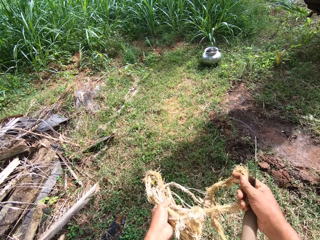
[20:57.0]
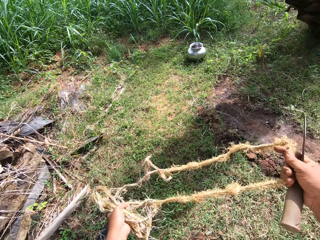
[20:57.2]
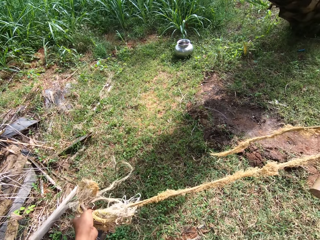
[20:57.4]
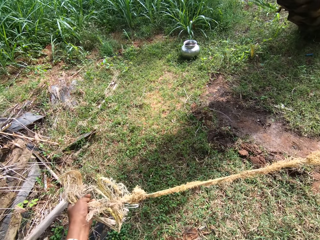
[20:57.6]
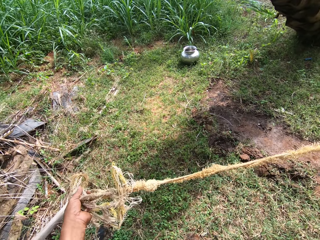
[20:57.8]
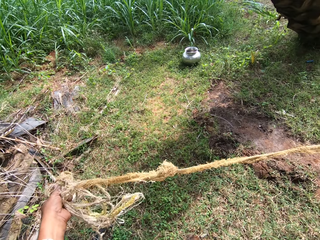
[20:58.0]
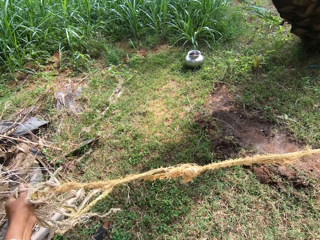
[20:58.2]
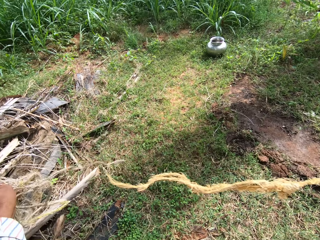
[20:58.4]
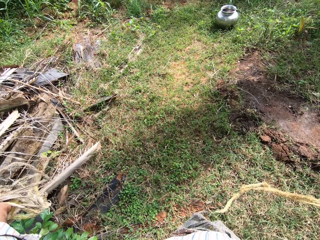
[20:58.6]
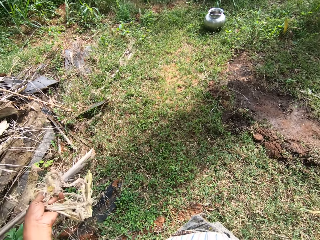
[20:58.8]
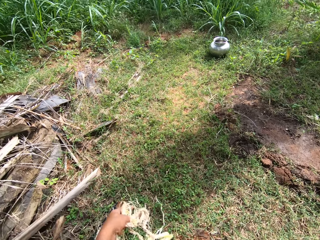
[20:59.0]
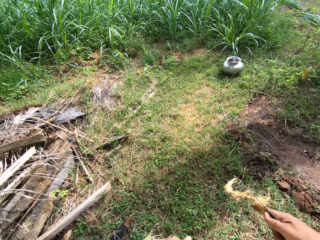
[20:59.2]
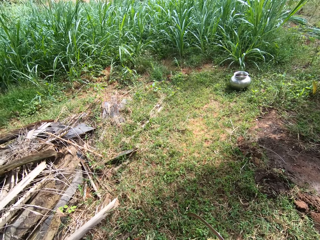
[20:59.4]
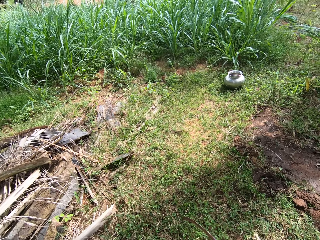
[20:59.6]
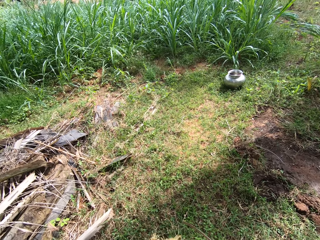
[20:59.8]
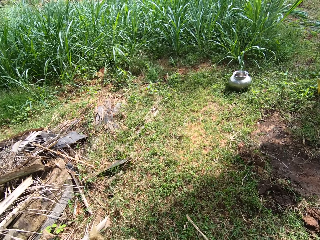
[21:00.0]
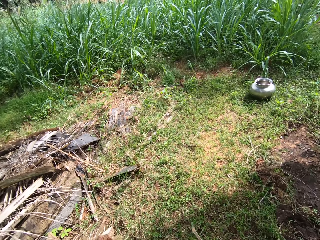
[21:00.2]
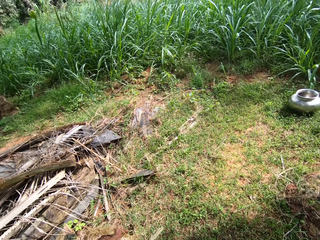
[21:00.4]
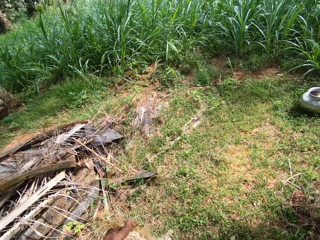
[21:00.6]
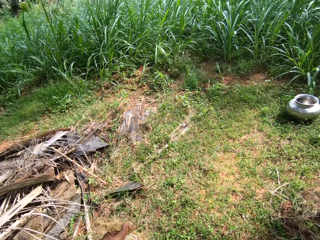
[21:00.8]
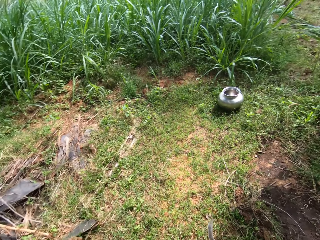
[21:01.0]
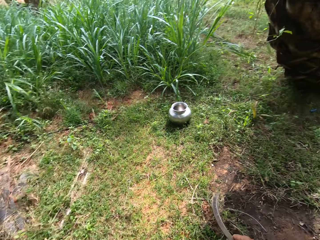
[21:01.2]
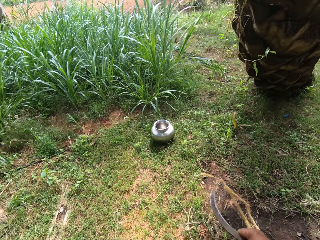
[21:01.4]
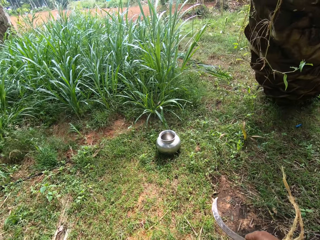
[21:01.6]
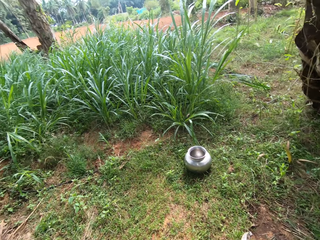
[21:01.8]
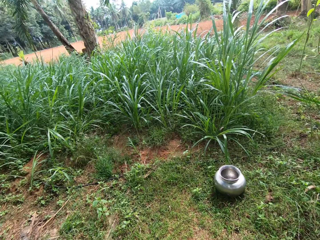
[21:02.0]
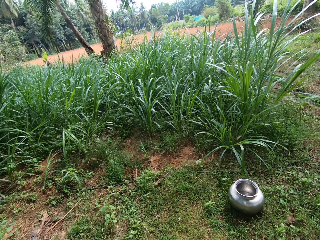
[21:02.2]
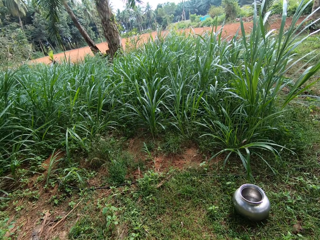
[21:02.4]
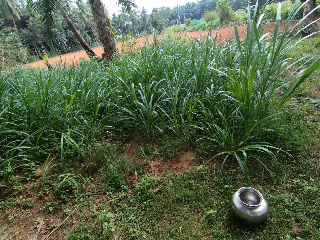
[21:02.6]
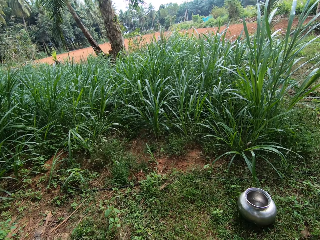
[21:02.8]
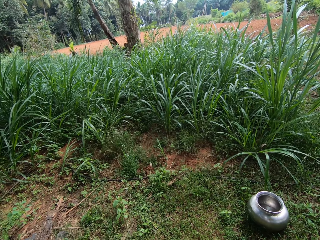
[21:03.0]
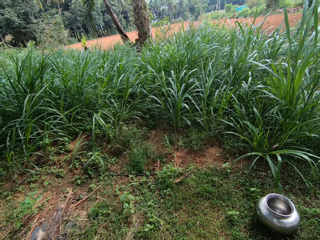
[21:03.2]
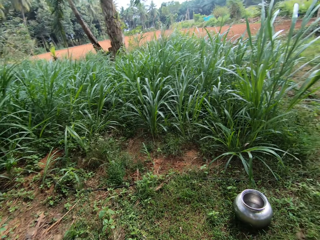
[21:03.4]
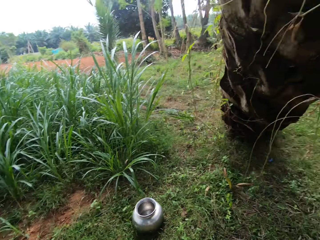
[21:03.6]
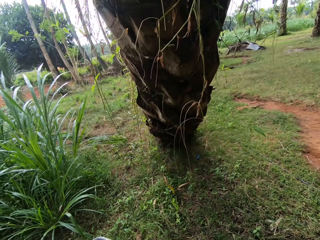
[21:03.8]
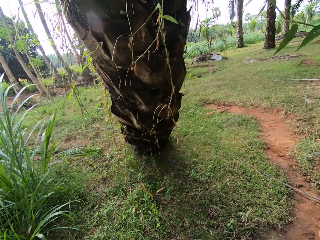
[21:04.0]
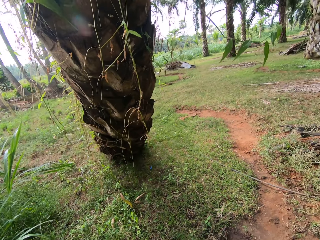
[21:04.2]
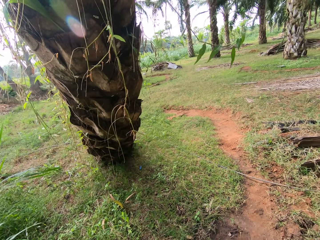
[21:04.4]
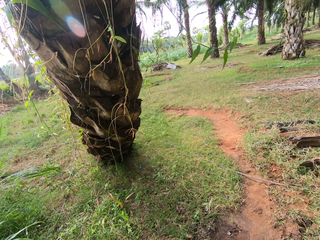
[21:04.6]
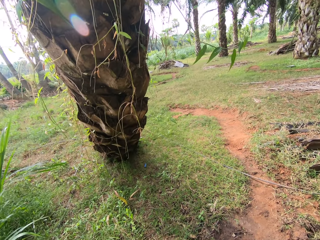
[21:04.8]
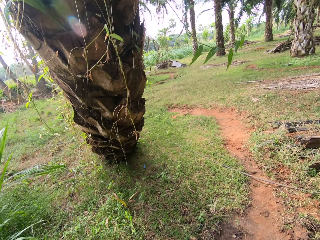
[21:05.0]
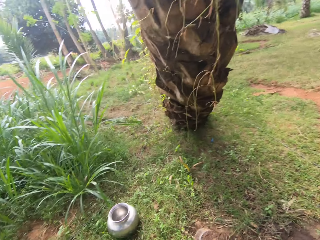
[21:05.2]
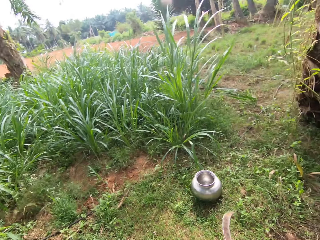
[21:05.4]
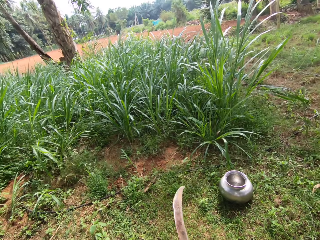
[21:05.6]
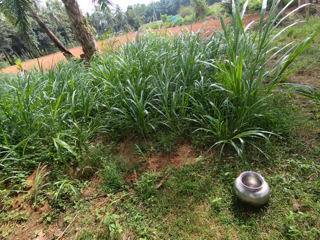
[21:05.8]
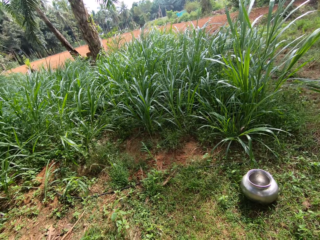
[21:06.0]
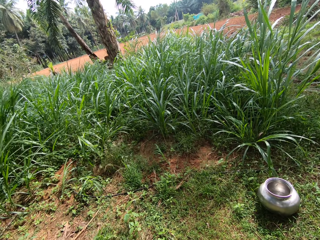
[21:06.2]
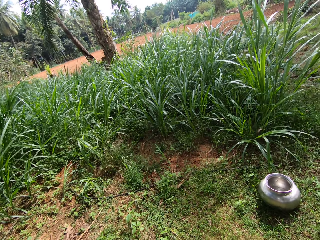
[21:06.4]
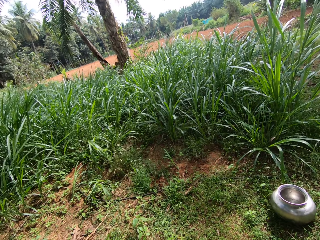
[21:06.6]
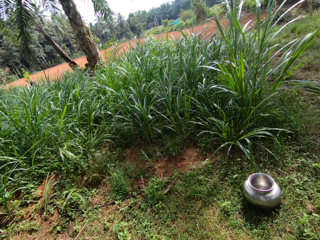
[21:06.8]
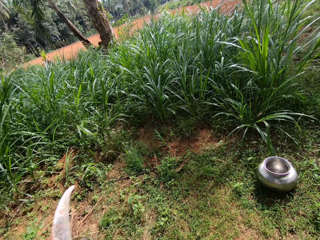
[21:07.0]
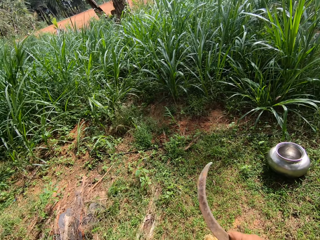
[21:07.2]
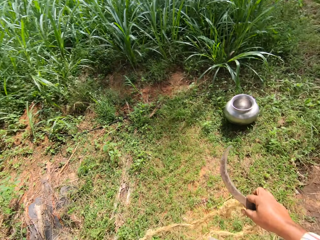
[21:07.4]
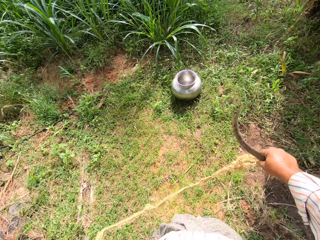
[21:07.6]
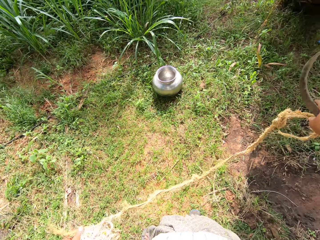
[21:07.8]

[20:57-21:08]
The camera wearer straightens the rope. They walk toward the fodder and look around the farm.

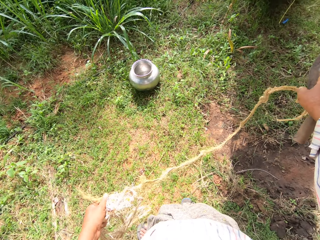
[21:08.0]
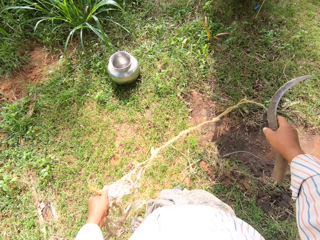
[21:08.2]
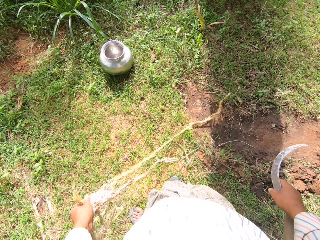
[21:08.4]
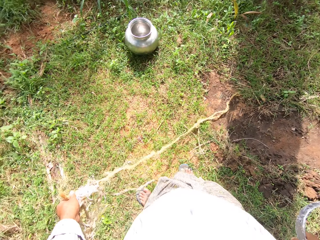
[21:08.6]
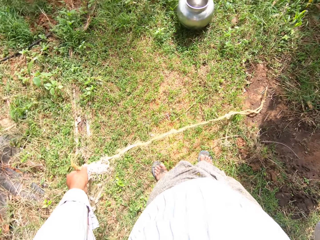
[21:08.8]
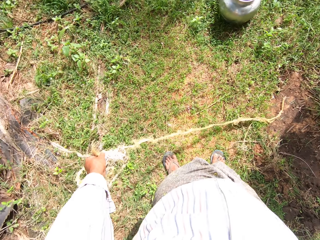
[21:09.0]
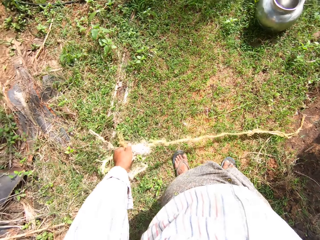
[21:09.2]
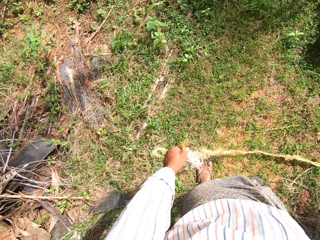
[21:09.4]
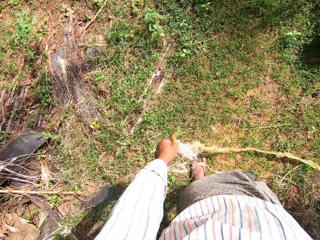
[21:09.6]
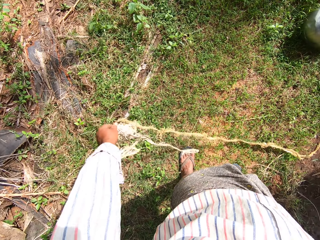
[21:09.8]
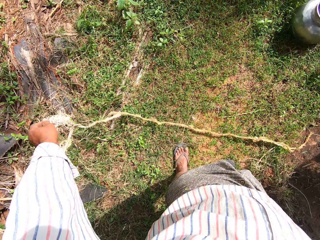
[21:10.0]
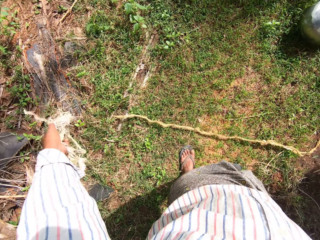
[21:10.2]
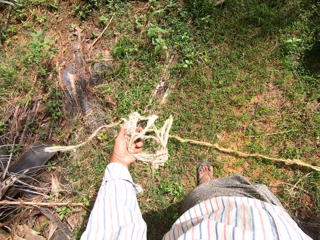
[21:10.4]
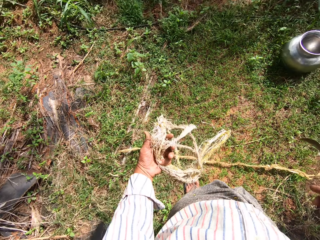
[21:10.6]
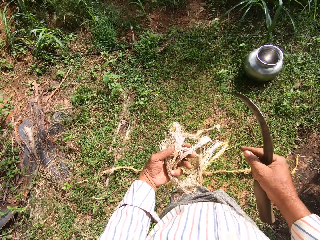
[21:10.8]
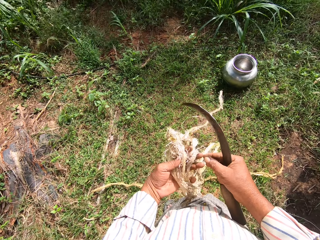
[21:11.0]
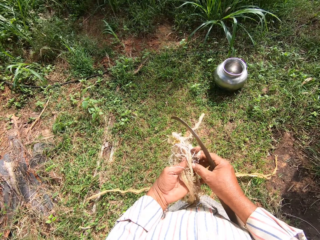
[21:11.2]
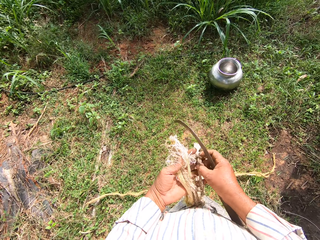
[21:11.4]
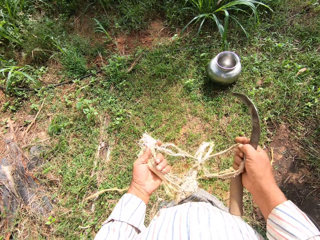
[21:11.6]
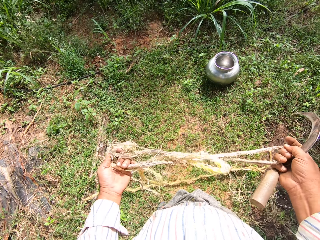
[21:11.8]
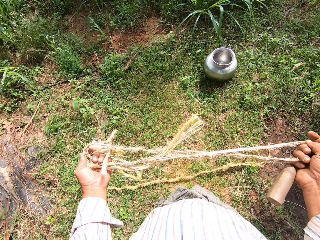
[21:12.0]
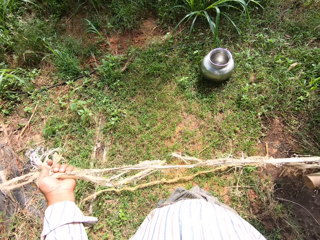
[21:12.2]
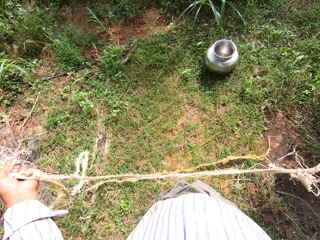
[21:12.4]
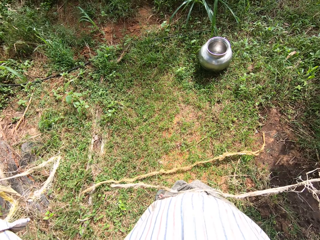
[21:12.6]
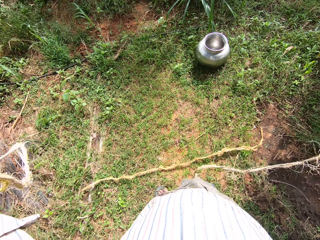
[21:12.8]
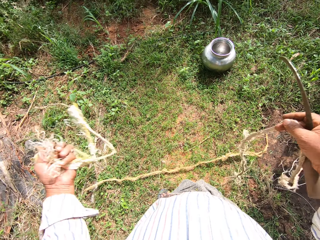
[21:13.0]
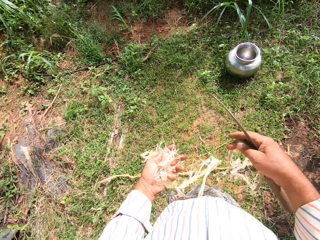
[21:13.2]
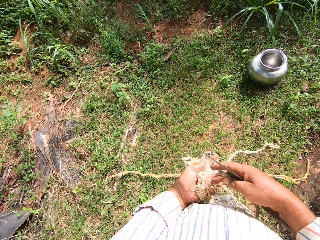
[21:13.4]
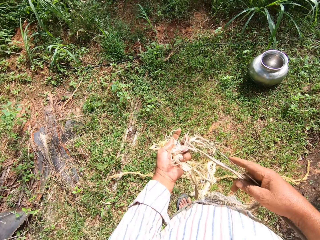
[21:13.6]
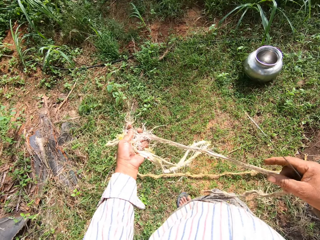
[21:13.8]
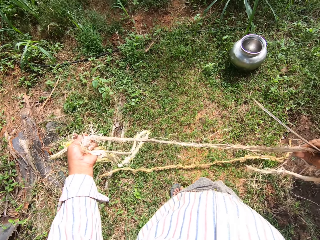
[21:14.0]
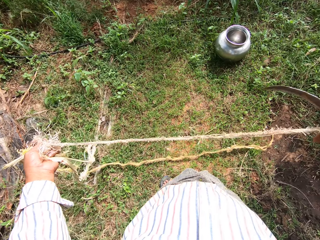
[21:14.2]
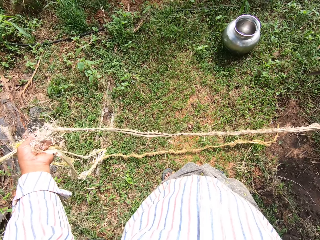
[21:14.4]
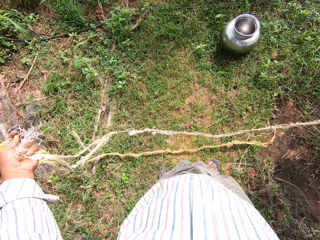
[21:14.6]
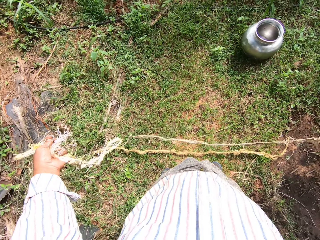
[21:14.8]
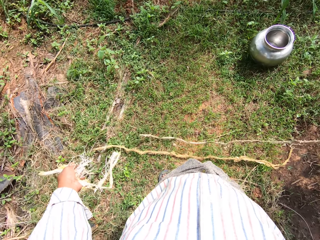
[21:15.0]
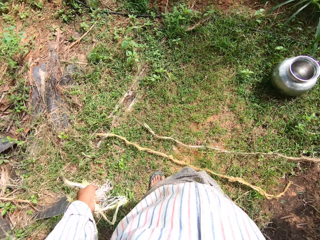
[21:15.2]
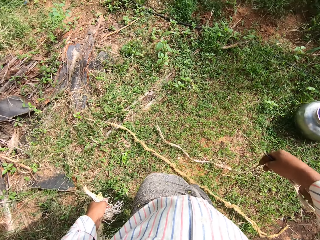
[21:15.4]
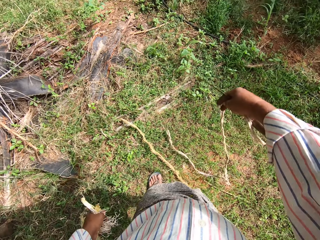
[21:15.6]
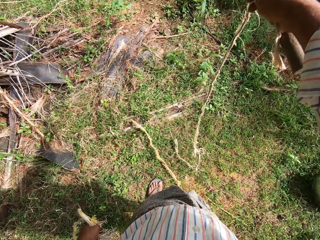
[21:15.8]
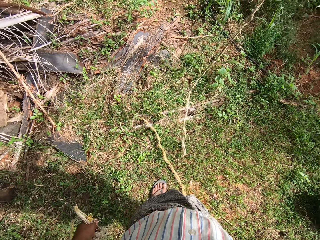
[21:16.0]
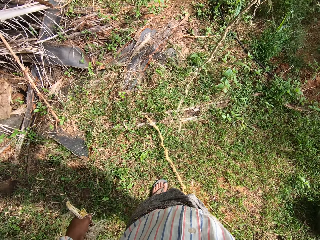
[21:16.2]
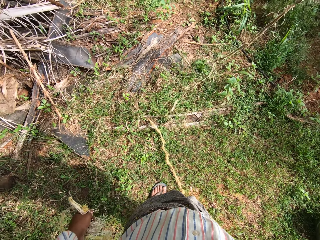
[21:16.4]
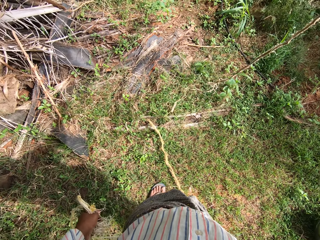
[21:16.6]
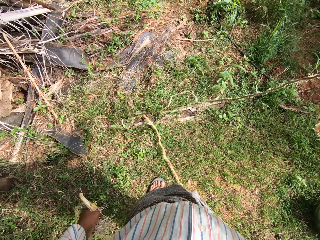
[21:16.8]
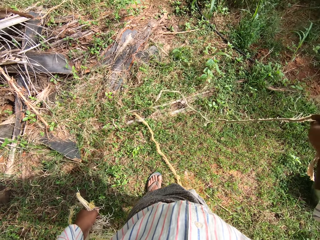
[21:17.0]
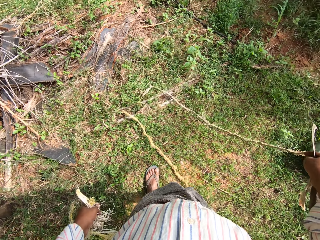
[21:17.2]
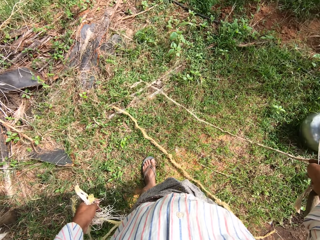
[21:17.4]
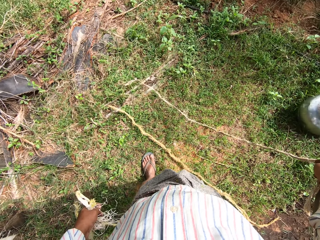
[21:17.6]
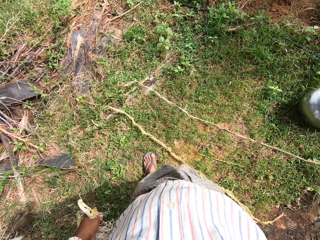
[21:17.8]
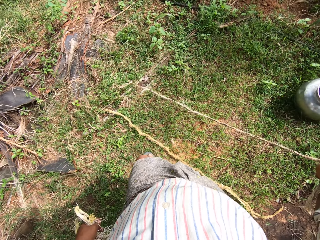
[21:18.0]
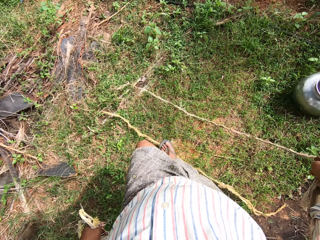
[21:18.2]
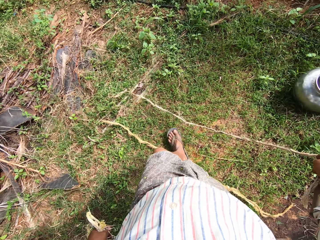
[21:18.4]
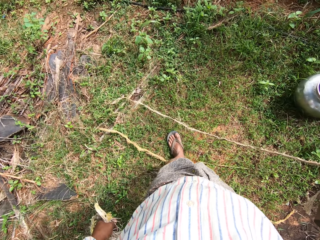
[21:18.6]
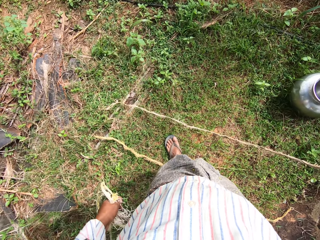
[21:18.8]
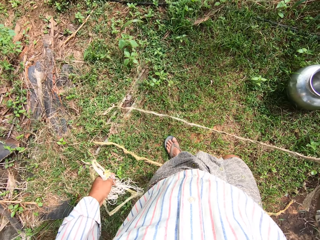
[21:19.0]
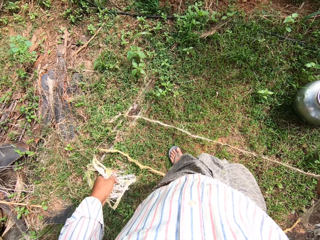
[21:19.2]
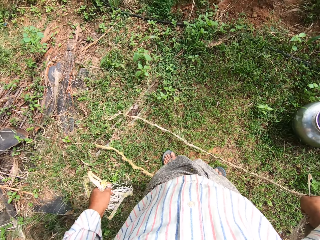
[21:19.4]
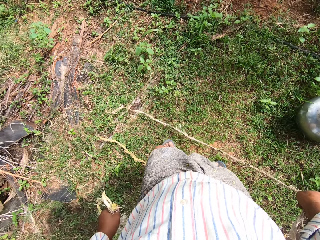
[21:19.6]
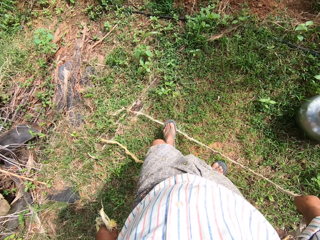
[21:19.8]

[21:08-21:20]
The camera wearer drops the rope on the floor. They untangle the rope, hold the rope, straighten the rope, and put the rope on the ground.
